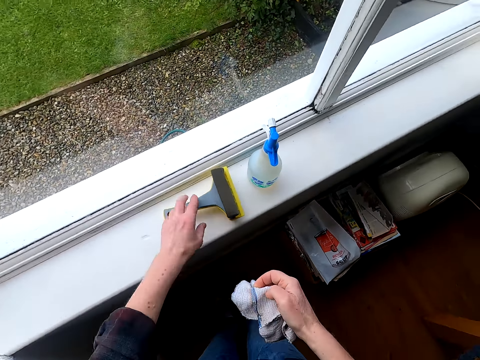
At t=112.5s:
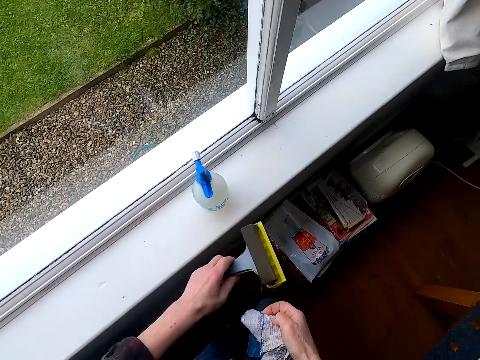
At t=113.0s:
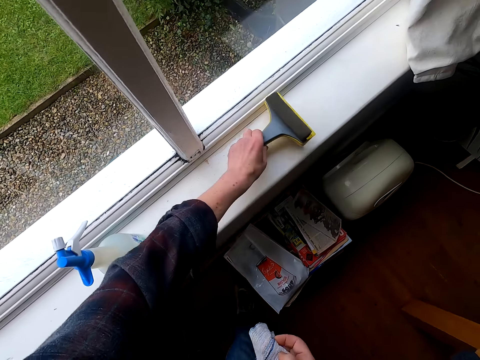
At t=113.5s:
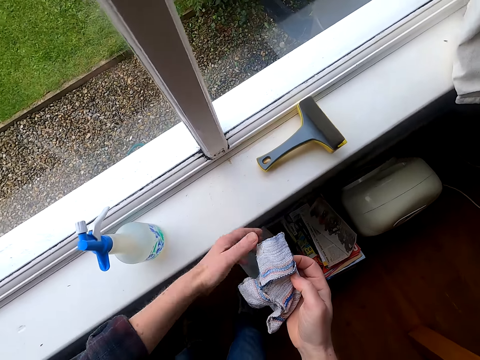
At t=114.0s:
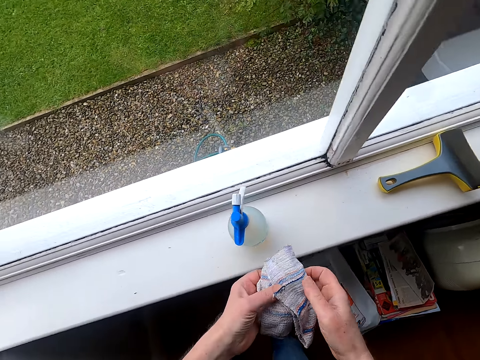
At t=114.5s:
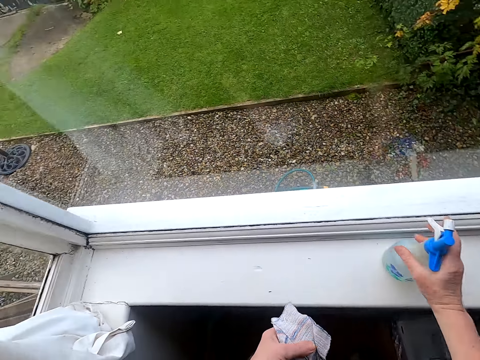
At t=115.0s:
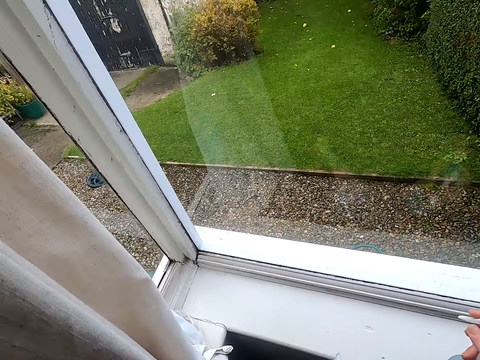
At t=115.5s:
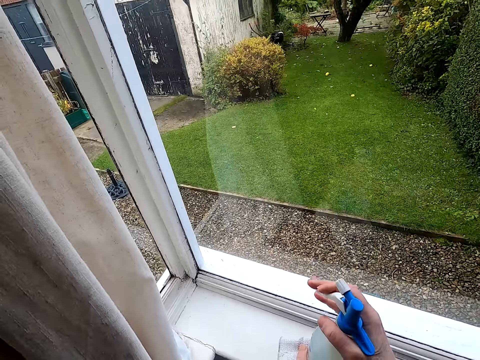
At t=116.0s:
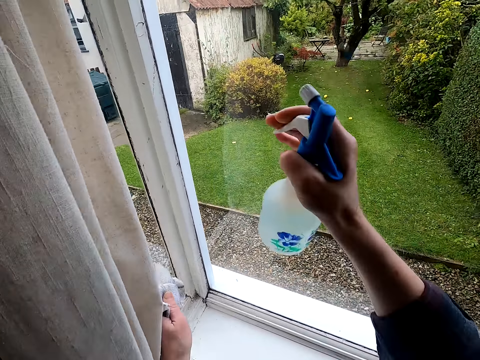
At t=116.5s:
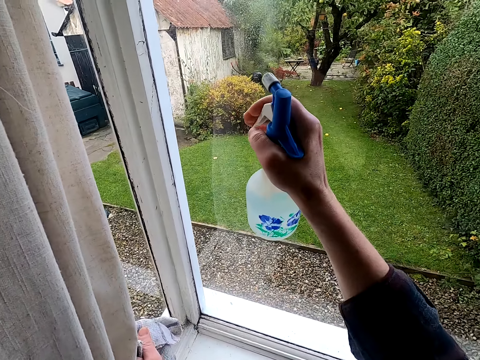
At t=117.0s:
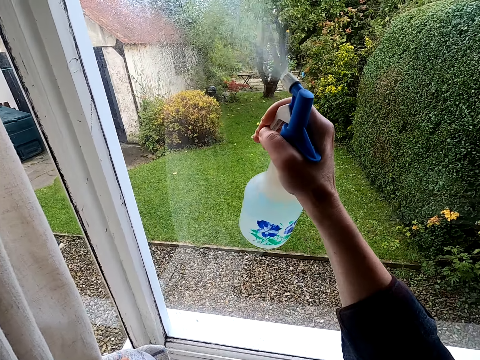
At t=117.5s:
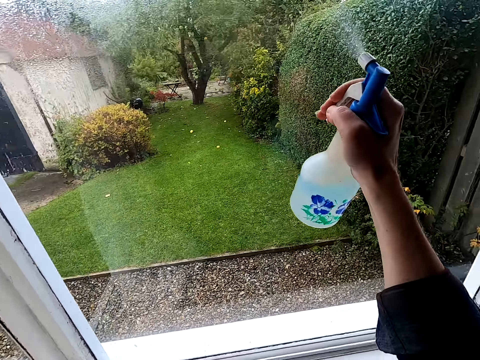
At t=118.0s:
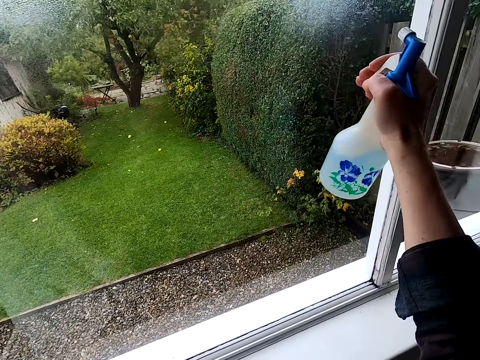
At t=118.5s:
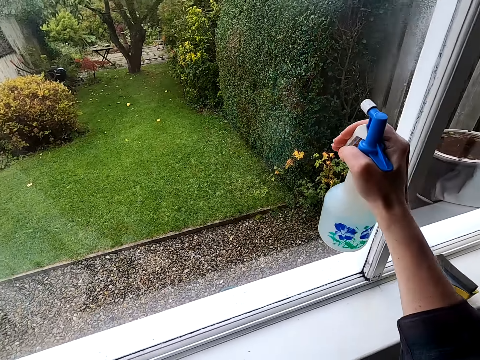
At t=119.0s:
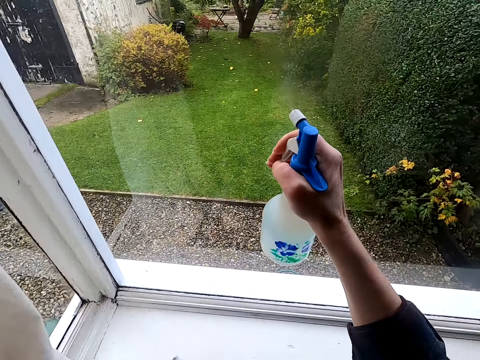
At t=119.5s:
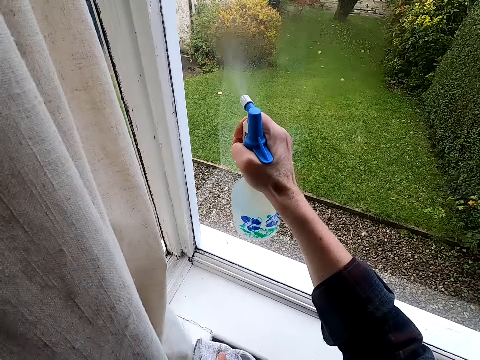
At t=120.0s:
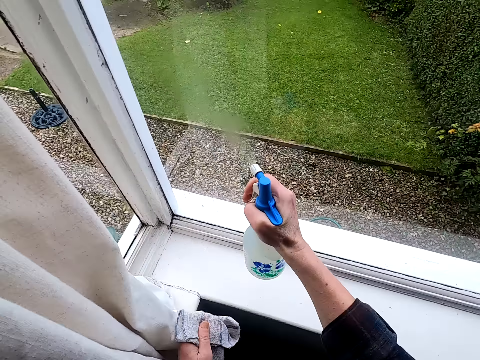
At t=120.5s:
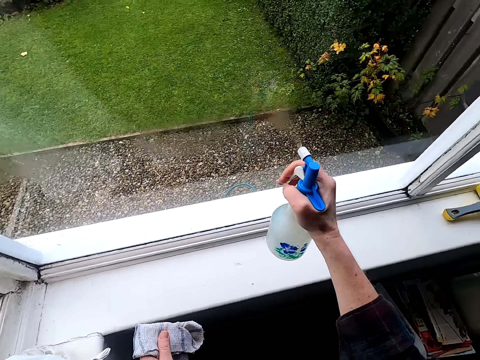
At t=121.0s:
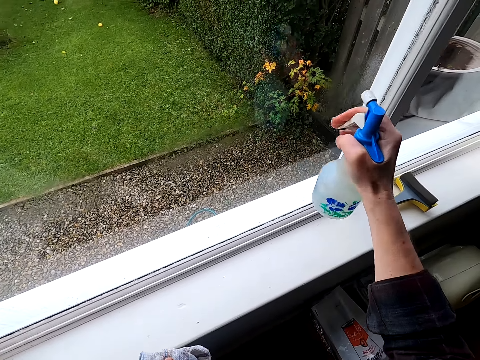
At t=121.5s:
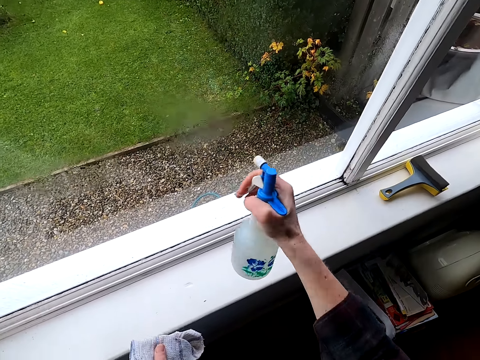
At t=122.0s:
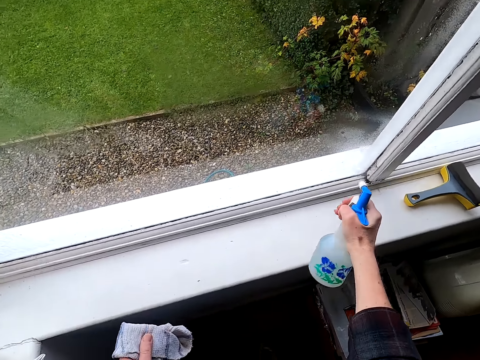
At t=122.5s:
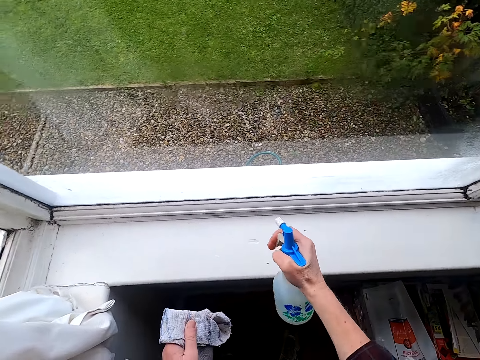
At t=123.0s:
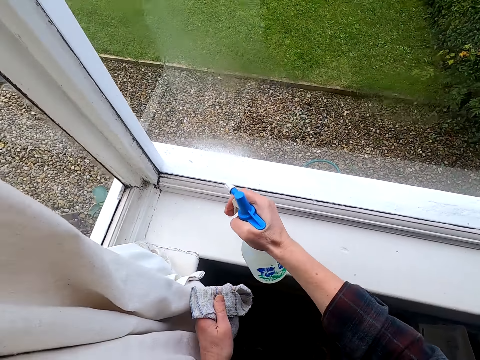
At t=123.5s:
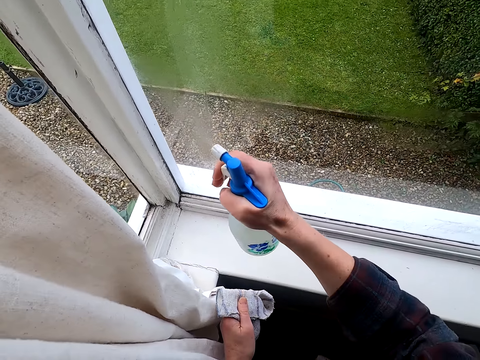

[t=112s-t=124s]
The camera wearer moves a squeegee on a window. They hold the squeegee and put down the squeegee. They pick up a bottle from the window and hold the spray bottle. They spray detergent on the window glass.

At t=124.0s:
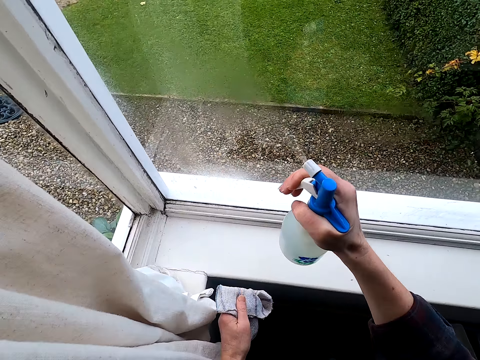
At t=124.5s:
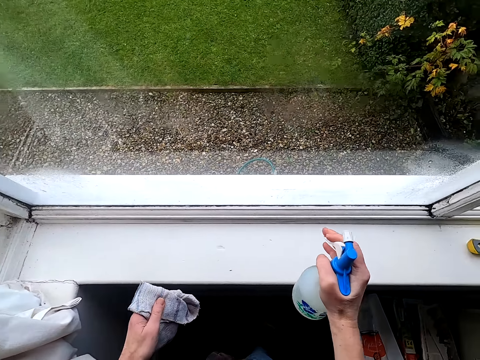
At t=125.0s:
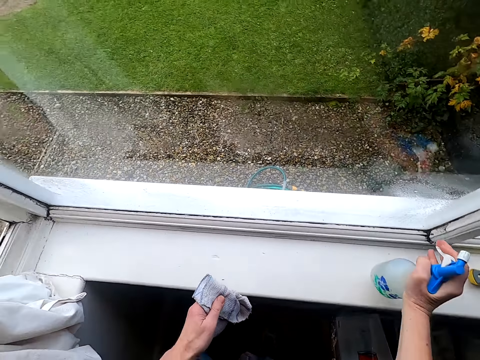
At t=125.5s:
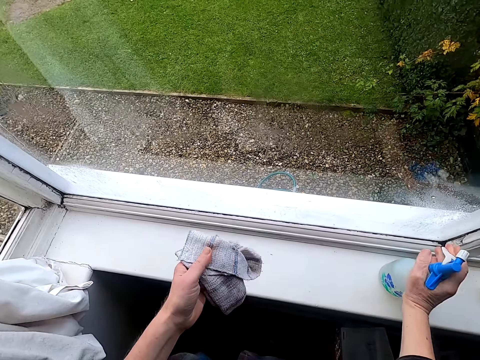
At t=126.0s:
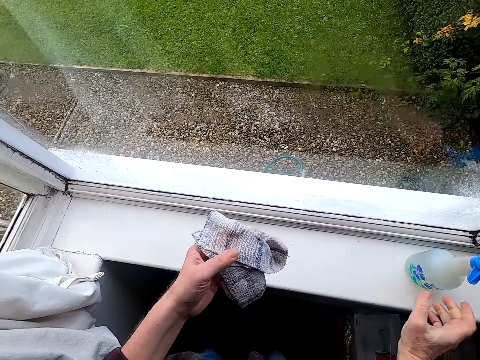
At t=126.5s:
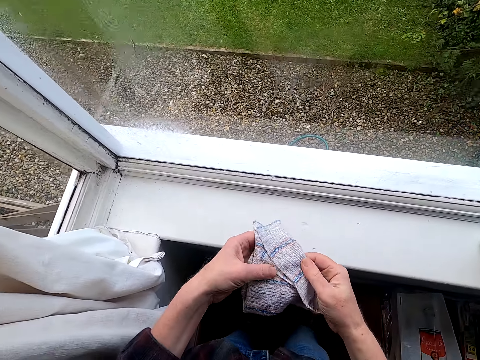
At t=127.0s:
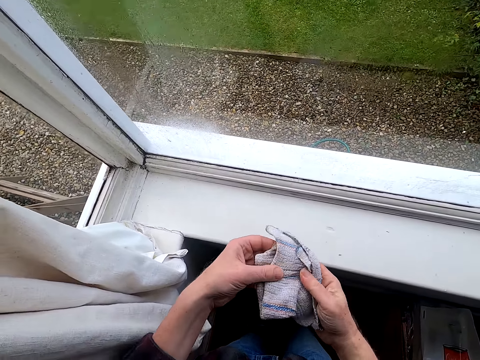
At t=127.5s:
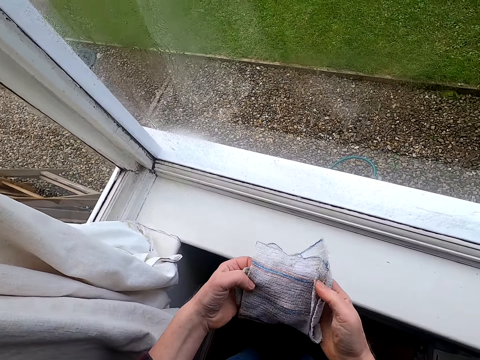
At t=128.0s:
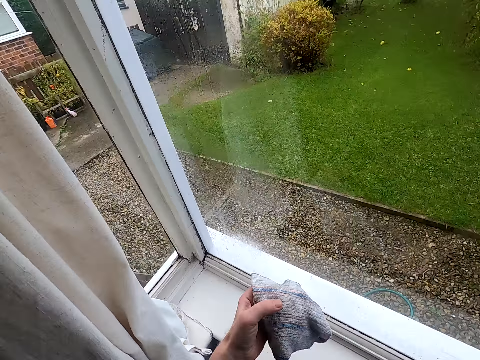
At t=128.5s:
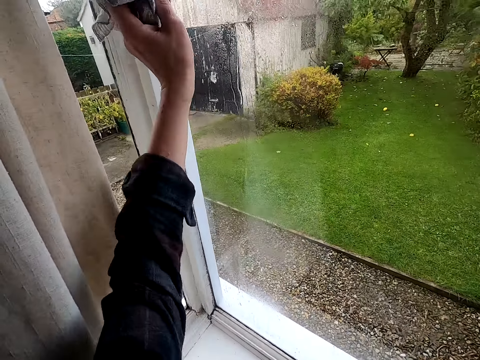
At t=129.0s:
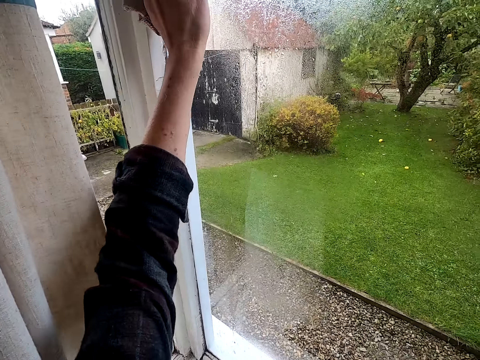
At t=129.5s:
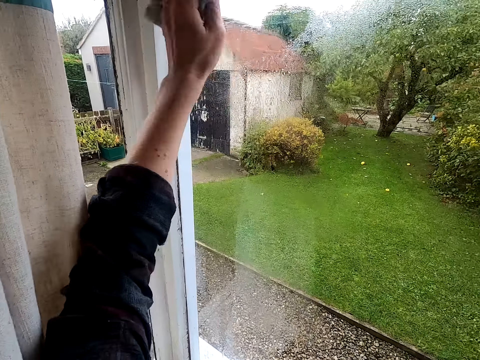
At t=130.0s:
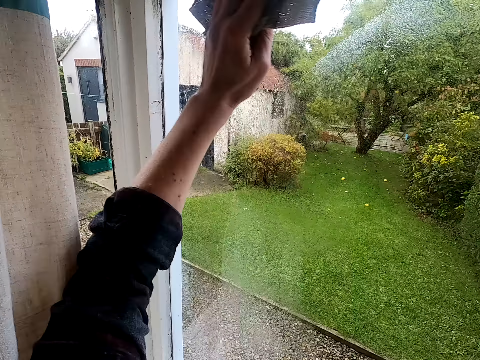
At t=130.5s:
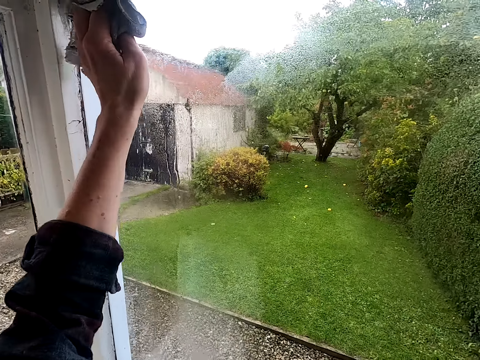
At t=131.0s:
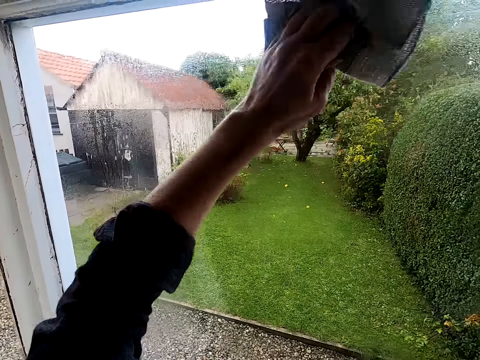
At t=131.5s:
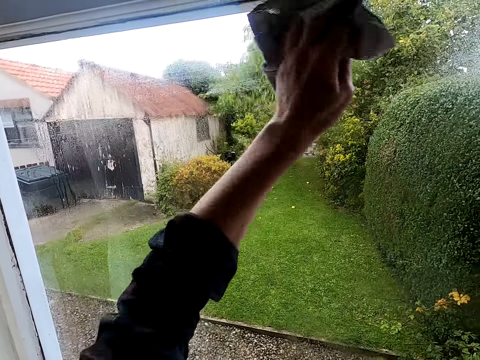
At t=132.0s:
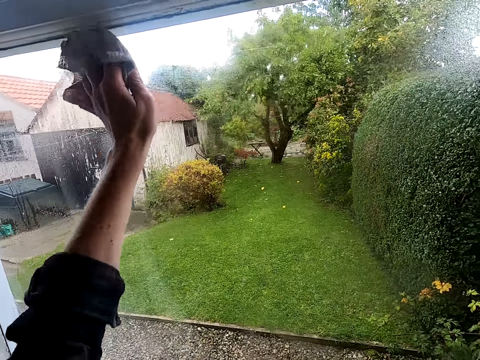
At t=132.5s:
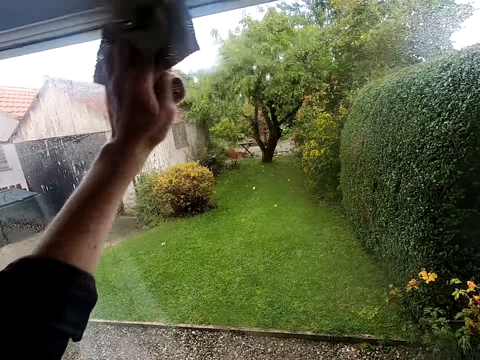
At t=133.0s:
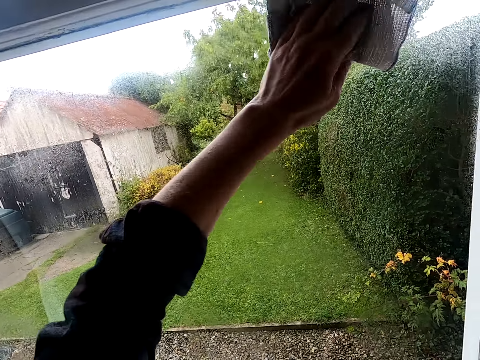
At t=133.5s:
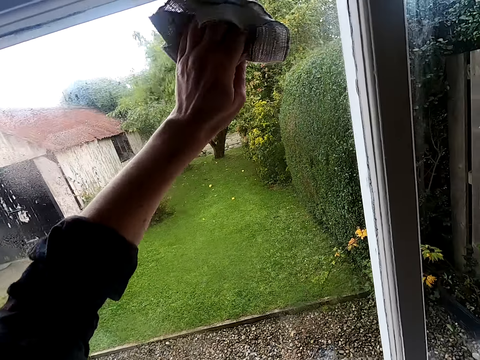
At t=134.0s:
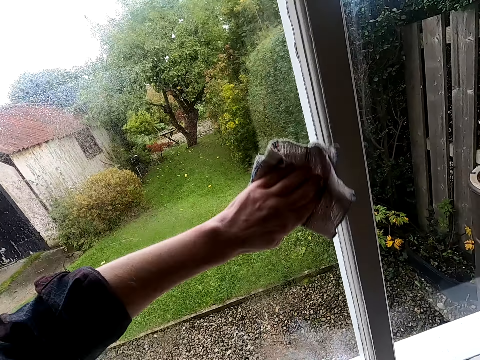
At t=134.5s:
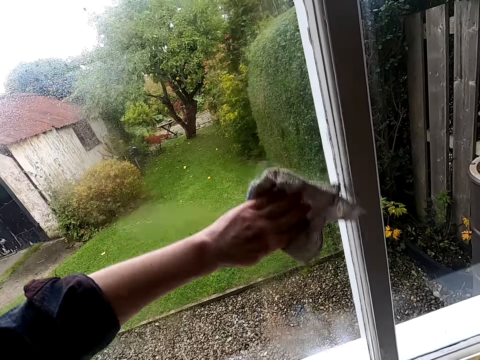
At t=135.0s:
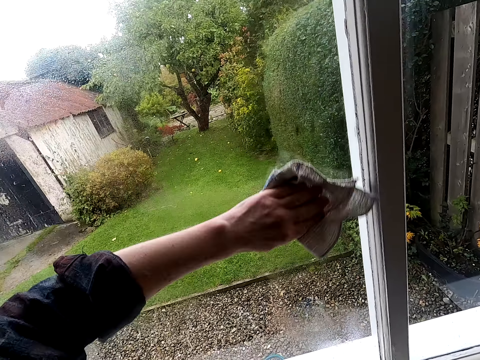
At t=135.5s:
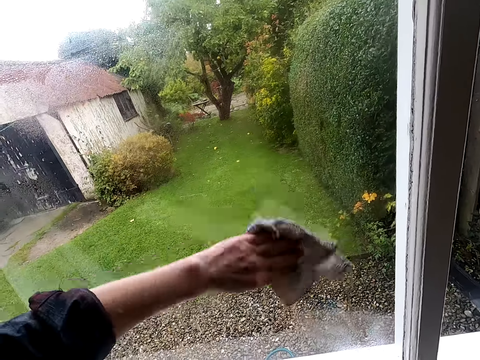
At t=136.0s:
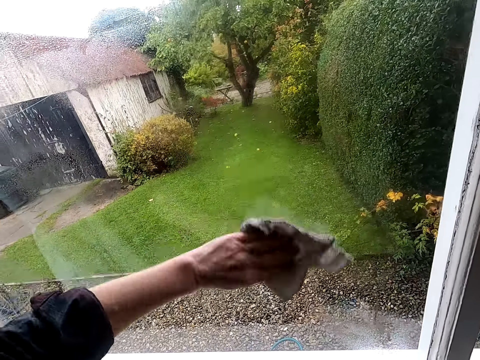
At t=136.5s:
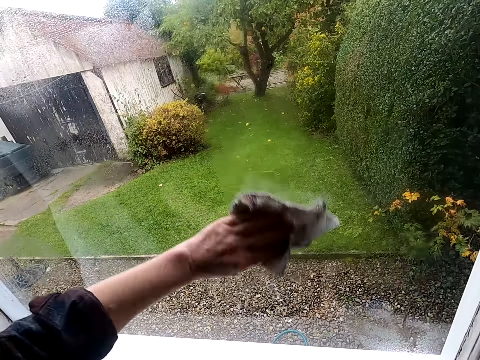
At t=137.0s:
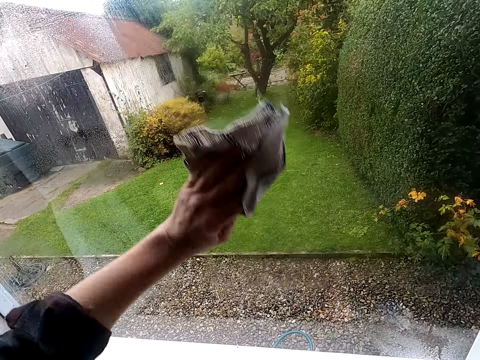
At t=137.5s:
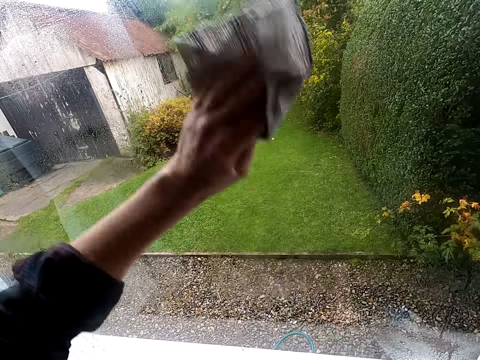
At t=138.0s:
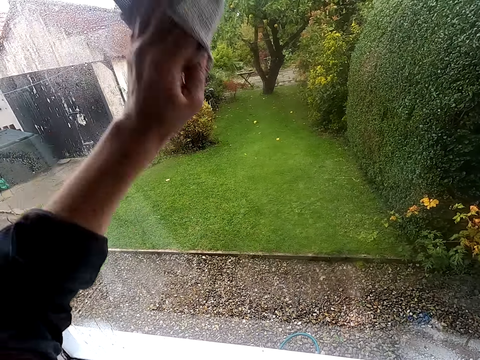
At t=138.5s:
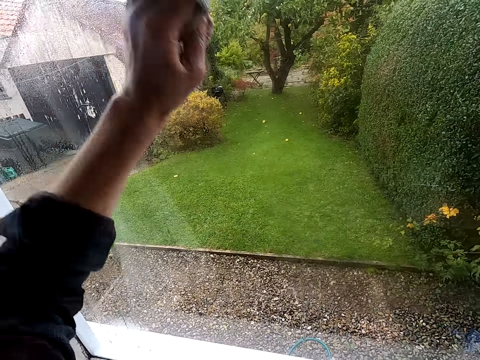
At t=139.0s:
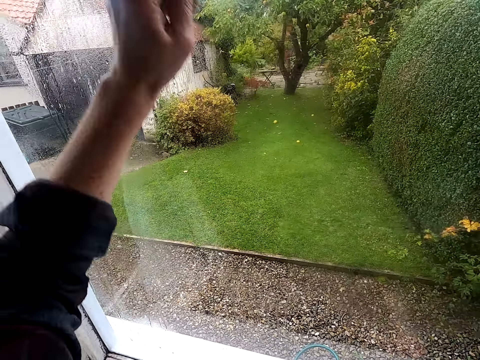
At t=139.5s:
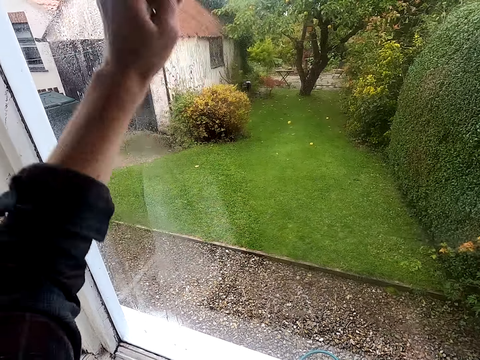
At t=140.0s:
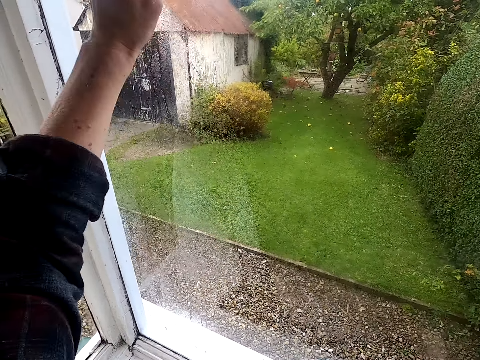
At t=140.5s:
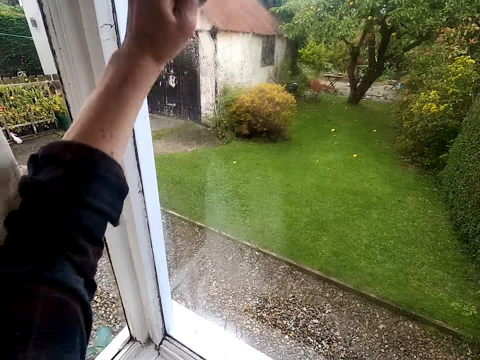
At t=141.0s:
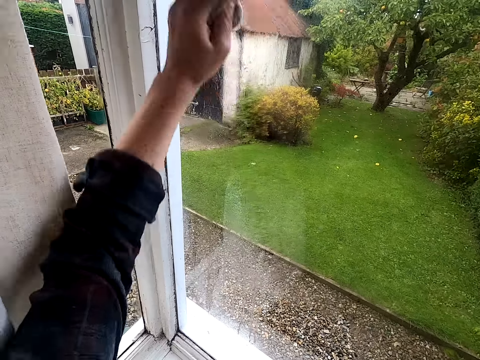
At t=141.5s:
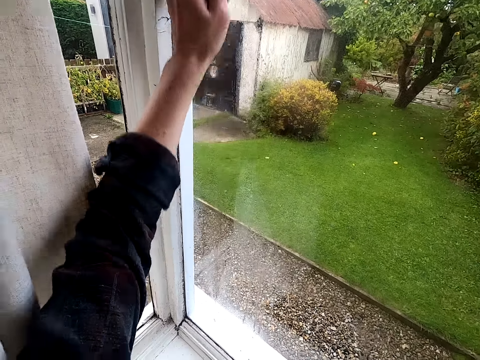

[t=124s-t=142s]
The camera wearer puts down the spray bottle on a window. He adjusts a kitchen towel on his hands. He wipes the window glass with the kitchen towel.
